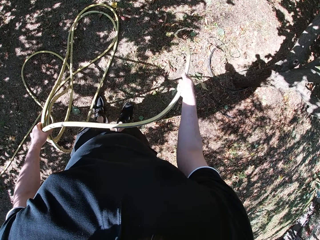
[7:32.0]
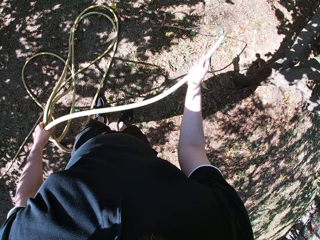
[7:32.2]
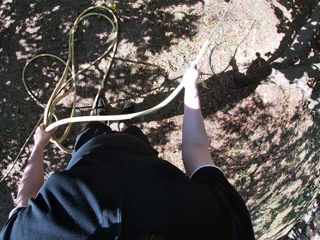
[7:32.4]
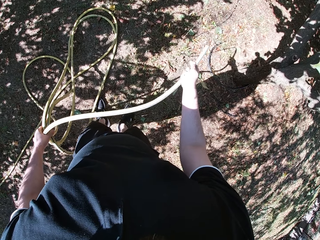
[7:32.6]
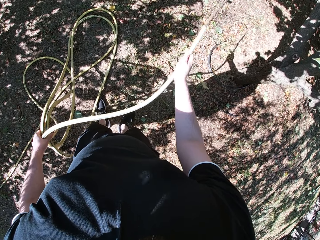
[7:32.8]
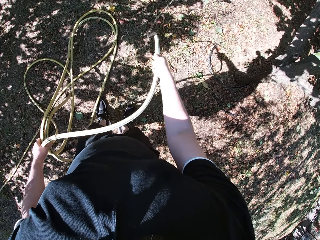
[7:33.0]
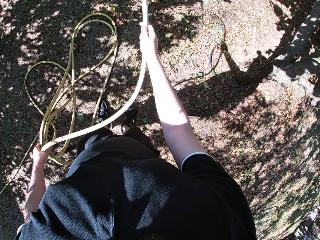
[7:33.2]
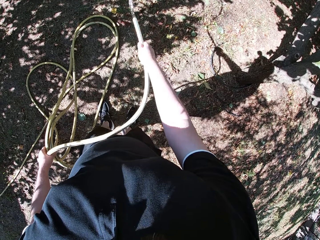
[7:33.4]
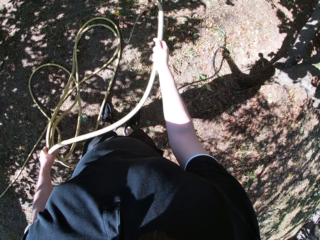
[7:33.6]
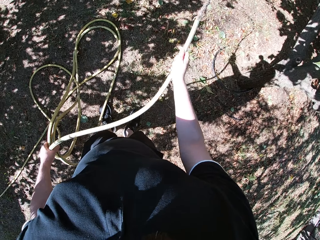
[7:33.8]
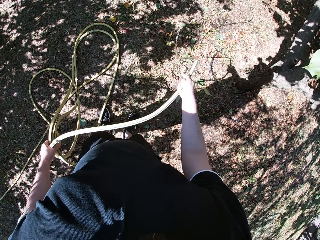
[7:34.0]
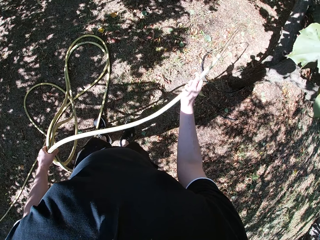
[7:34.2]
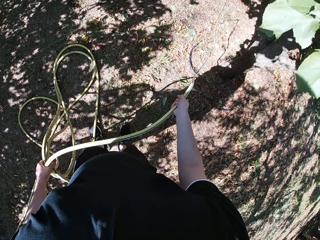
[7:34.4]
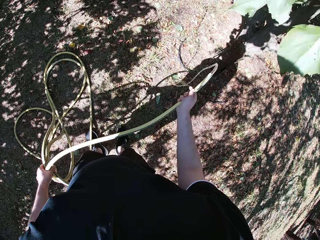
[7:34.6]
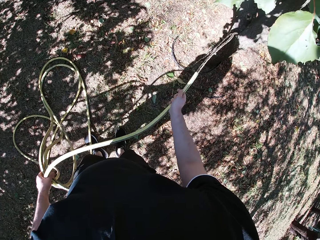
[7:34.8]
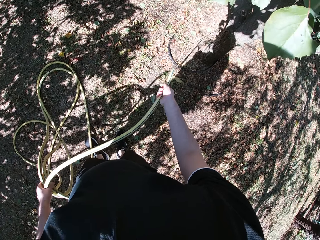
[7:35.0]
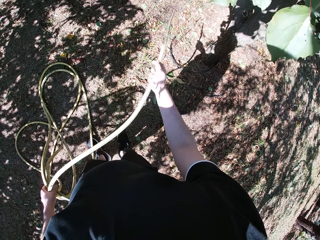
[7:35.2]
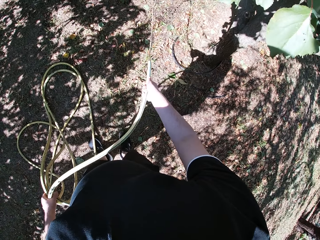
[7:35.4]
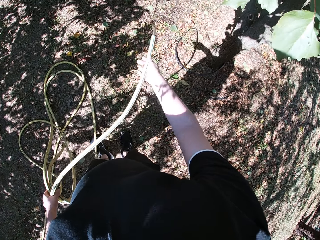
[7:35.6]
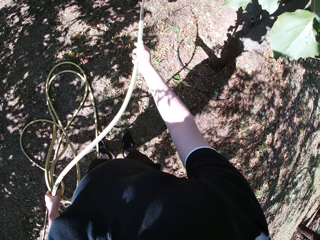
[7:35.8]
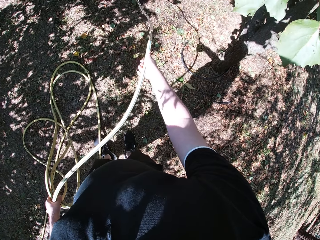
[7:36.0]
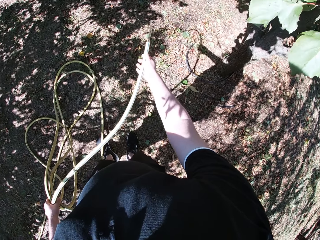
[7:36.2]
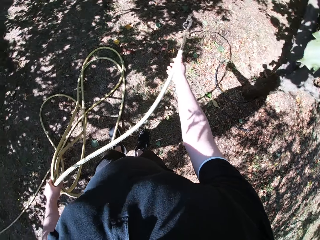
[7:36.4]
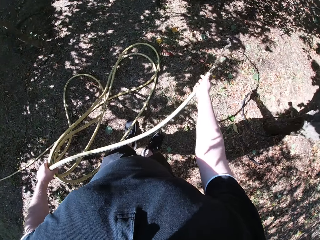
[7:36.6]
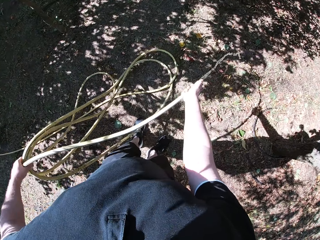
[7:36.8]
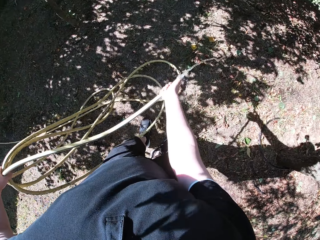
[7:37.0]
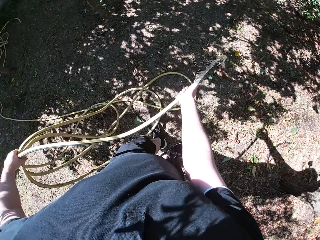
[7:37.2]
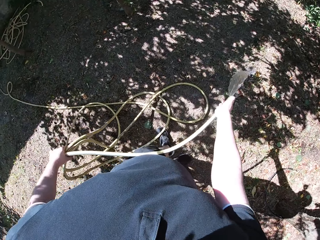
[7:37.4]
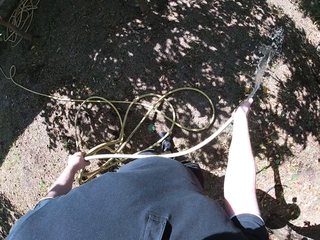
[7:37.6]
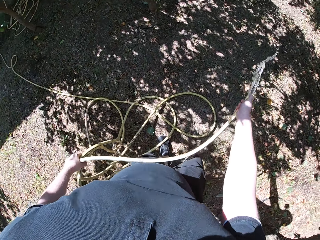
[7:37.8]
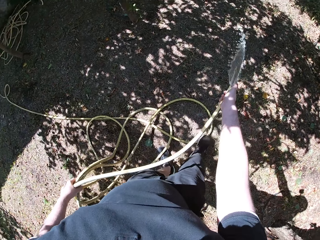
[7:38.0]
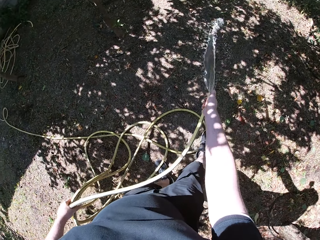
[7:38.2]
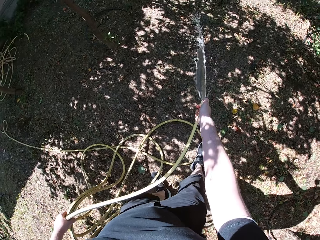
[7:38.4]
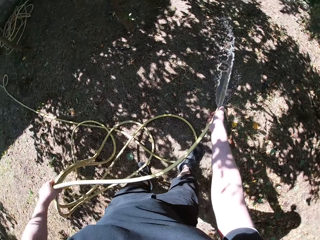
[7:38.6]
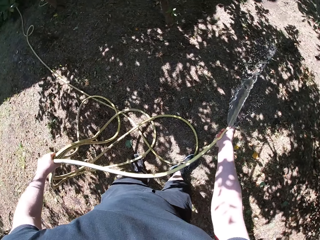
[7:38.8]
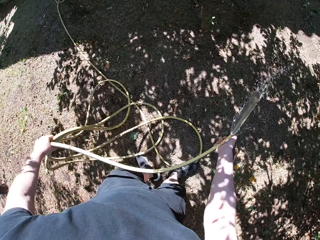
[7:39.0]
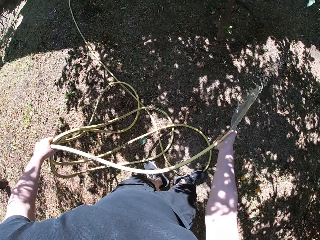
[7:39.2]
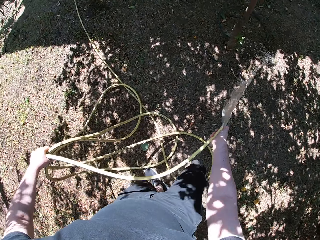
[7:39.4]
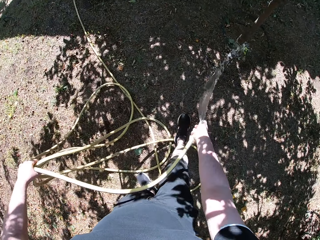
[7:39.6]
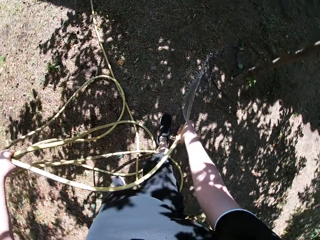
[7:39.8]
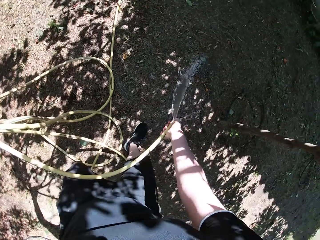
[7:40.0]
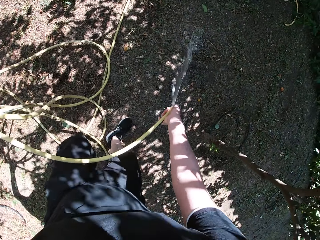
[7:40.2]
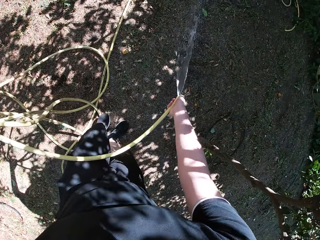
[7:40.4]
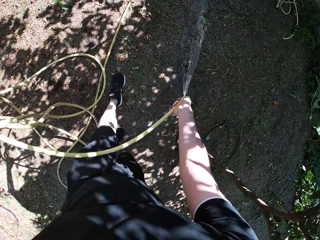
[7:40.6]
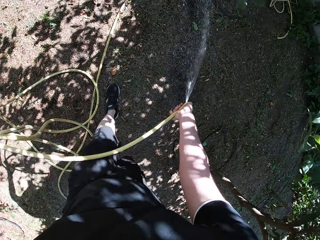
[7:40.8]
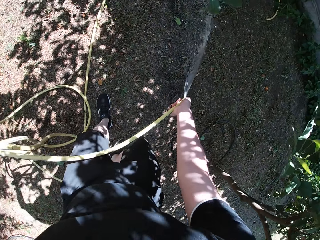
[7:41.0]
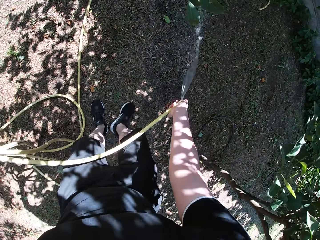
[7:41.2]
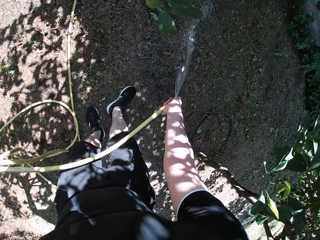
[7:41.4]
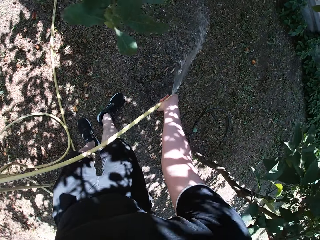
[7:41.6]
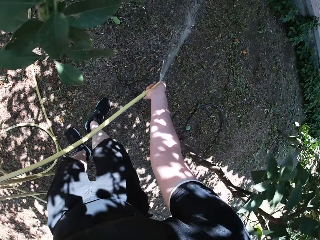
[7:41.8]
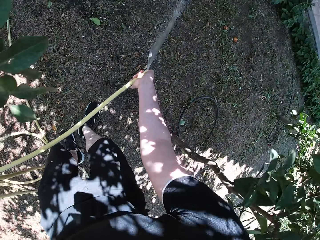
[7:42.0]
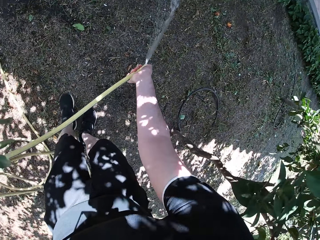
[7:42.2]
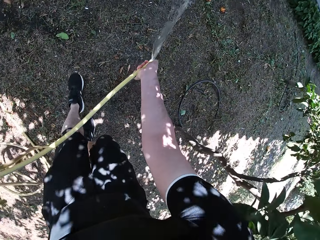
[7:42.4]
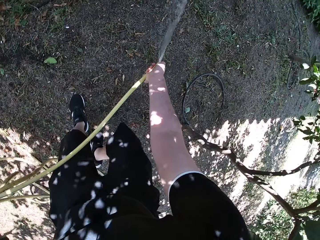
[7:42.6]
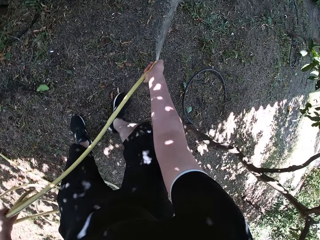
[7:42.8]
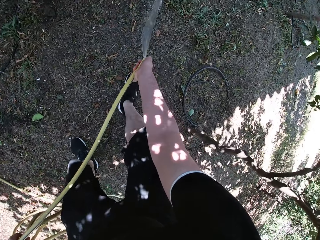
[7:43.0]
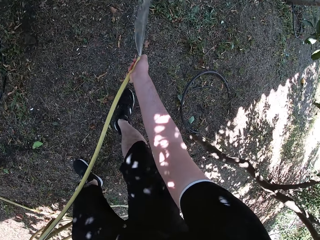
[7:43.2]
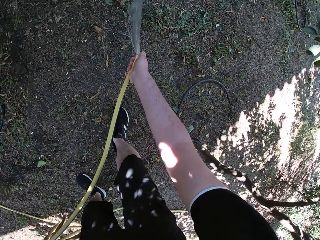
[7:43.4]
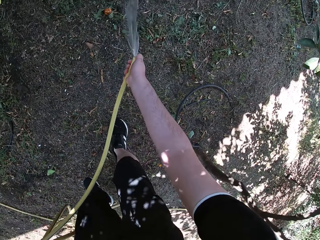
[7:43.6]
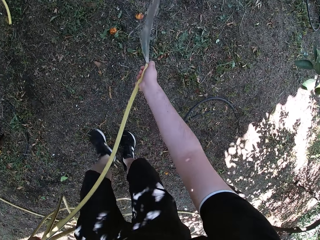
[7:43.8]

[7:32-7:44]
The camera wearer walks across the yard.

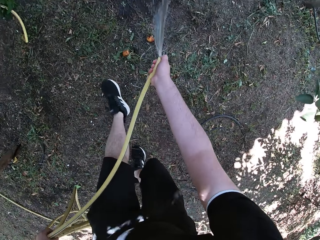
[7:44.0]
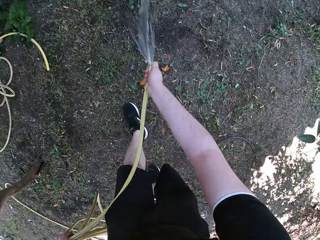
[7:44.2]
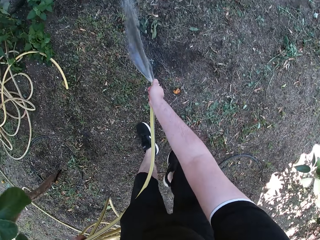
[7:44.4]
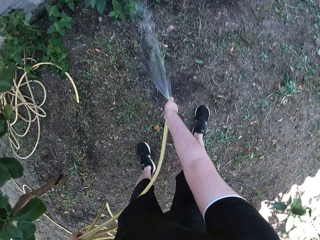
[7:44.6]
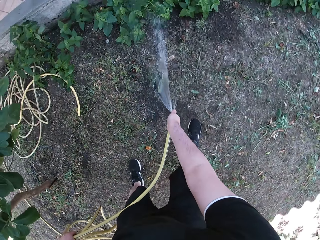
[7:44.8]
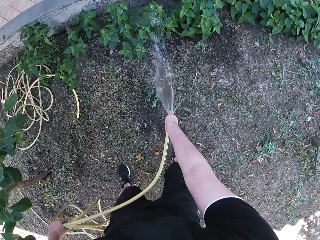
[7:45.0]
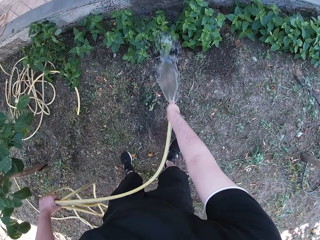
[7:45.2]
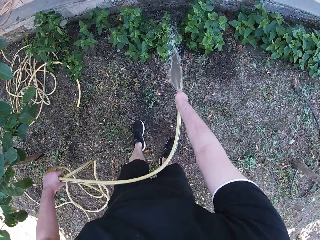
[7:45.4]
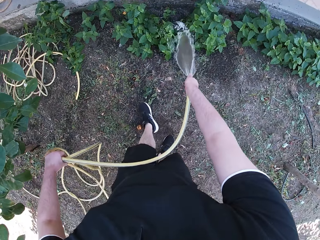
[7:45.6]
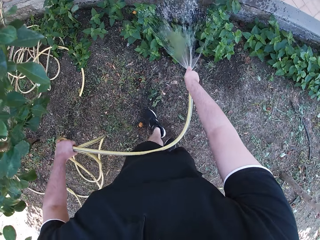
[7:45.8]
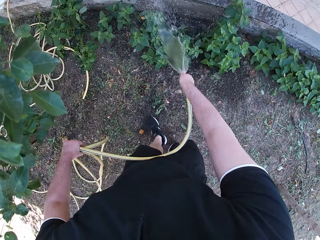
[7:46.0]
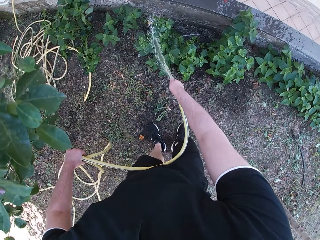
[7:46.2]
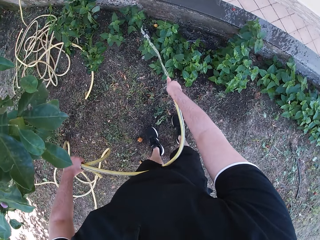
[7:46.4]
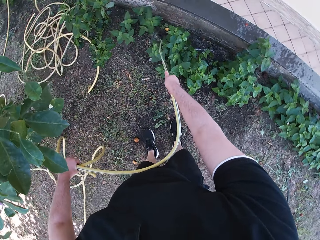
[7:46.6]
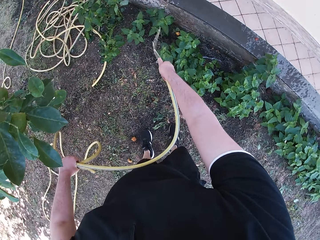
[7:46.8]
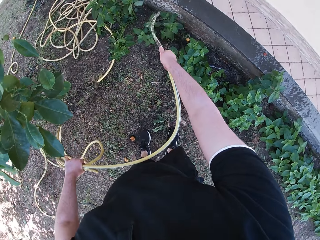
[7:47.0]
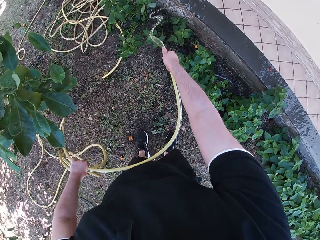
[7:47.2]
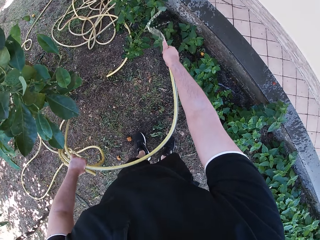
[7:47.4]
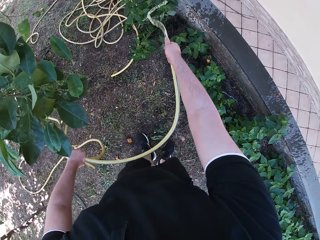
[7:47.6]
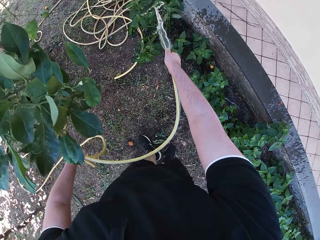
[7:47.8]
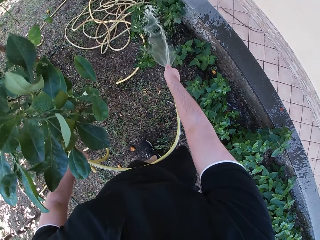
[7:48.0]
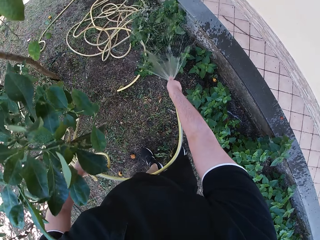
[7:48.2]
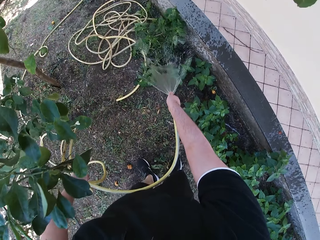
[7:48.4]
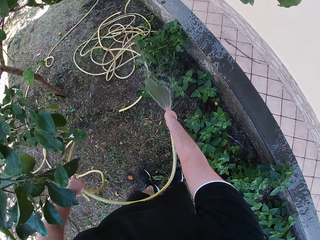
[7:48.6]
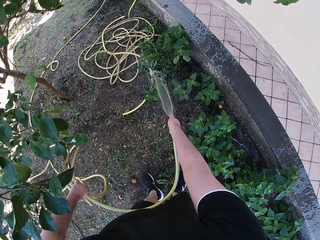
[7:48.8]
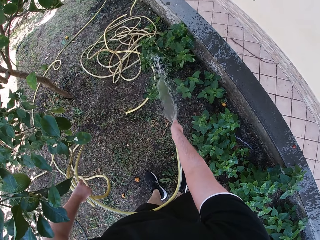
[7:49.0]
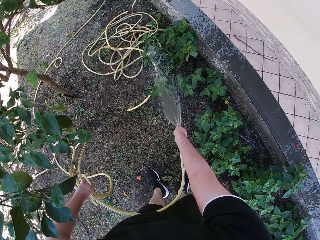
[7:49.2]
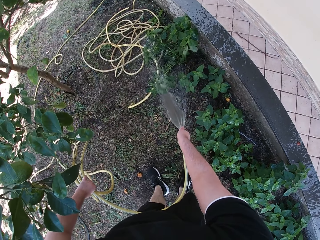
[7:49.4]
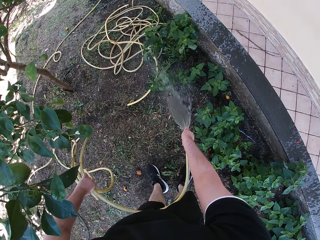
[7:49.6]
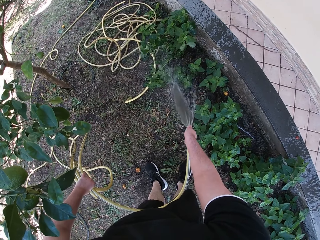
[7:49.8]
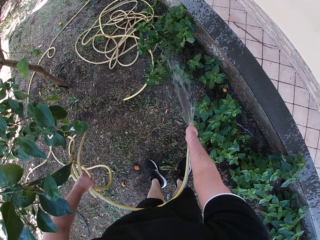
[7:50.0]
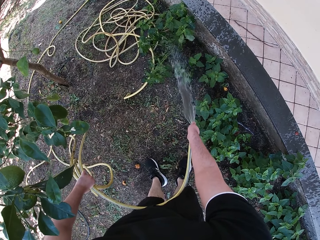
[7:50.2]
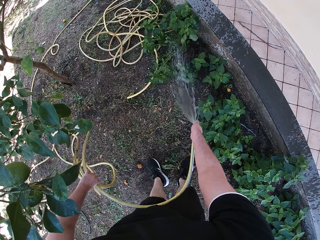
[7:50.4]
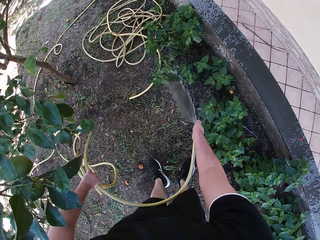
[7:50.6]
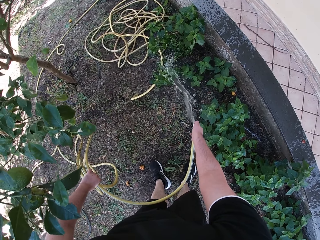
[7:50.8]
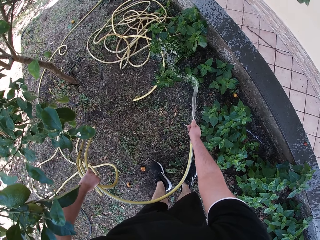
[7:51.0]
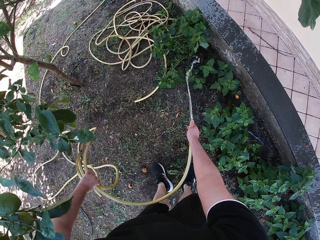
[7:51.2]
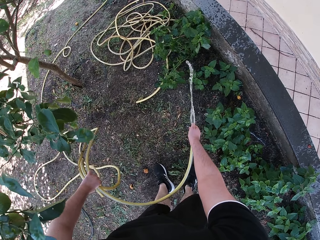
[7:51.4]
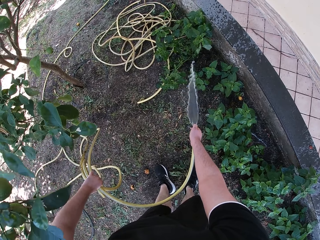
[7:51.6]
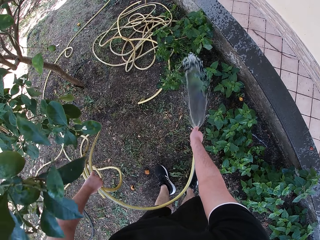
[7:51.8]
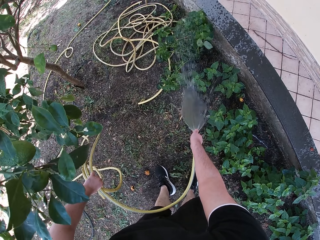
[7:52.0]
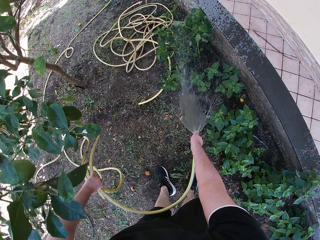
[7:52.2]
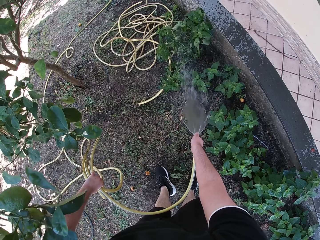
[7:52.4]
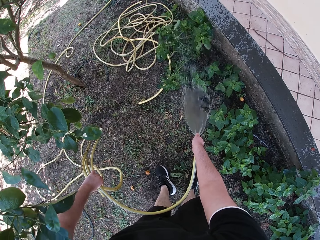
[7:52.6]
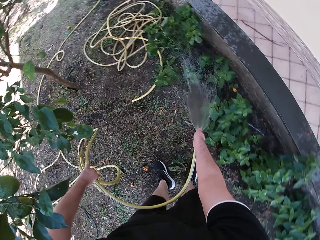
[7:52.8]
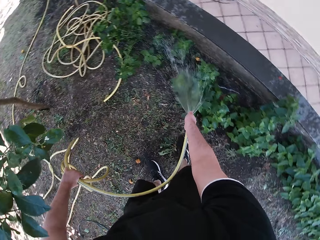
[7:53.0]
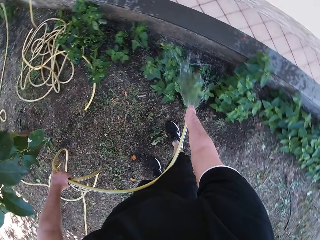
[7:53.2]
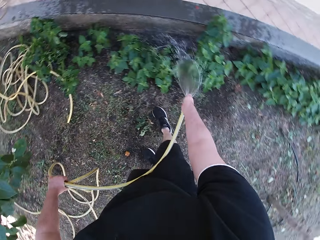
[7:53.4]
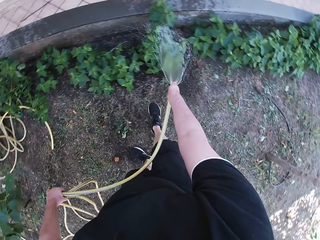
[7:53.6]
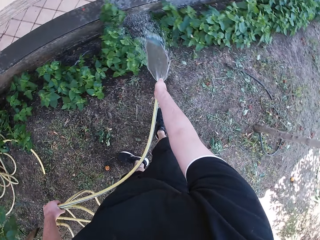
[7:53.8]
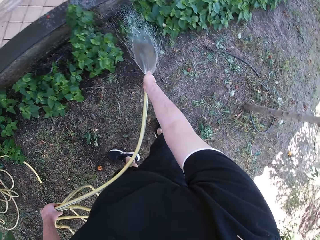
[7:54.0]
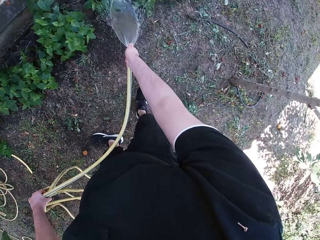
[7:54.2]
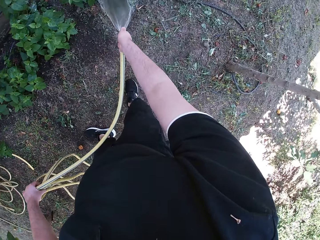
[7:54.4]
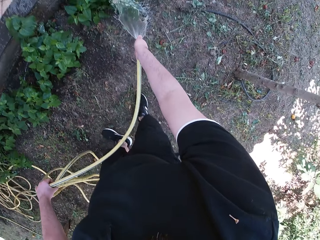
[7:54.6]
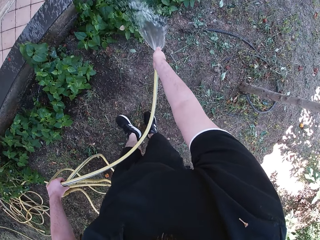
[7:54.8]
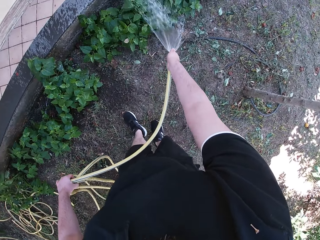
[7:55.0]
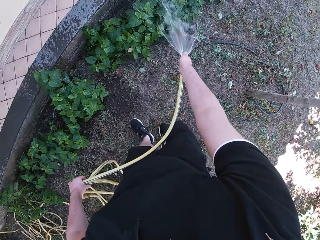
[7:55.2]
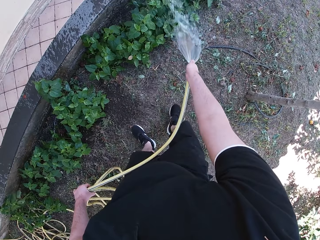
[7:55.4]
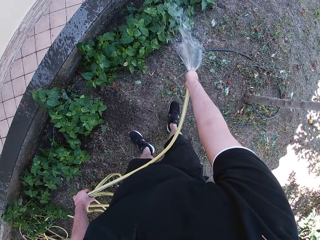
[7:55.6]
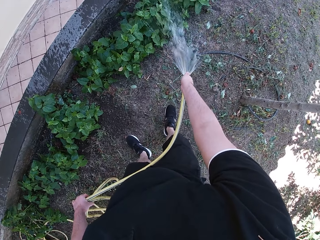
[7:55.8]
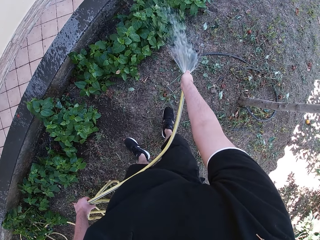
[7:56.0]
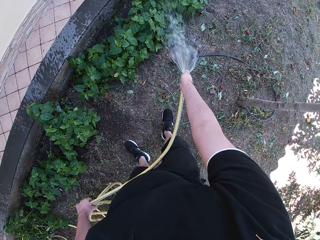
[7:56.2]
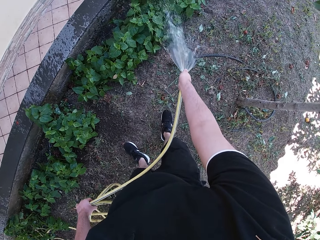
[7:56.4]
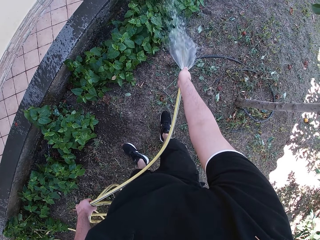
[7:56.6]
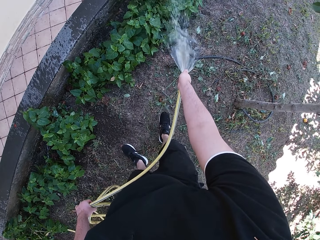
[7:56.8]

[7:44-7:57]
The camera wearer waters the plants with the hose in his hands. He walks forward.
